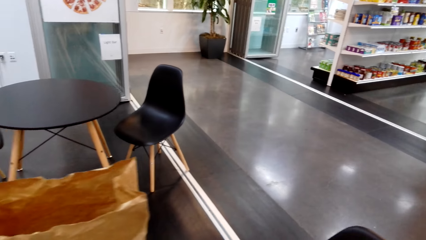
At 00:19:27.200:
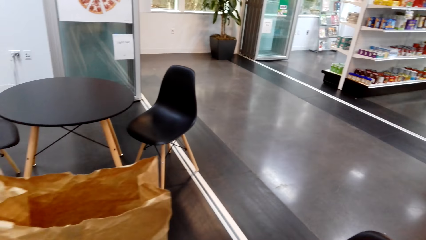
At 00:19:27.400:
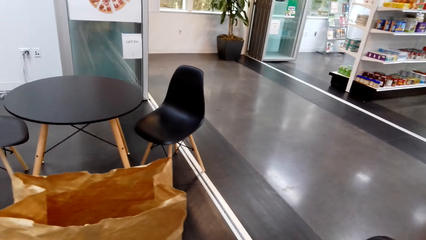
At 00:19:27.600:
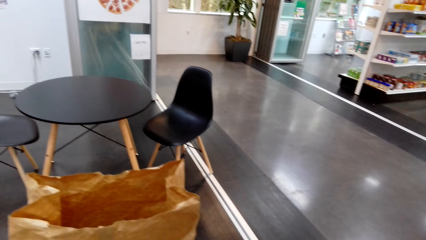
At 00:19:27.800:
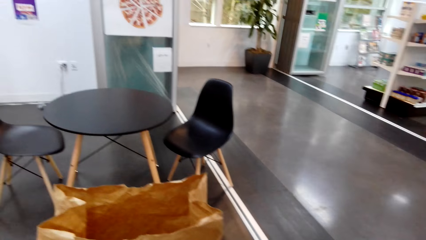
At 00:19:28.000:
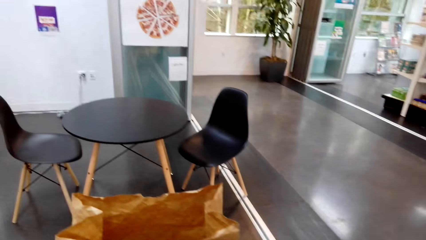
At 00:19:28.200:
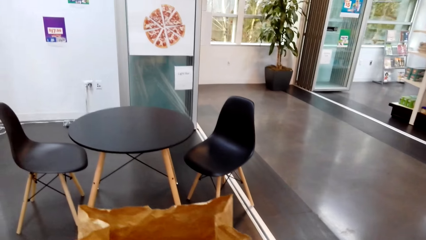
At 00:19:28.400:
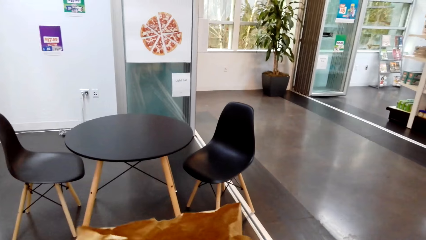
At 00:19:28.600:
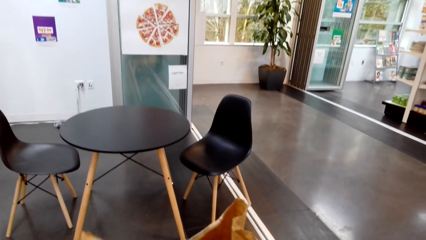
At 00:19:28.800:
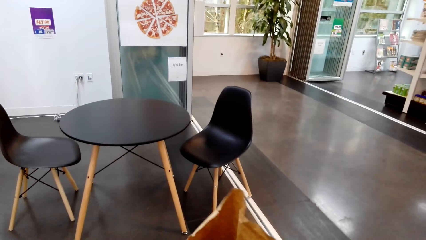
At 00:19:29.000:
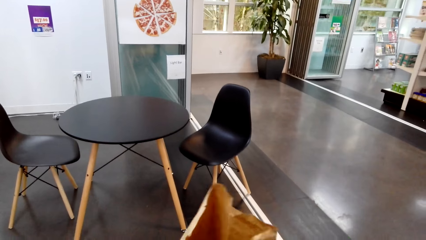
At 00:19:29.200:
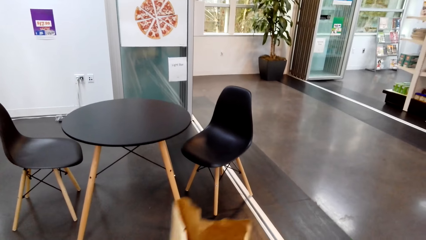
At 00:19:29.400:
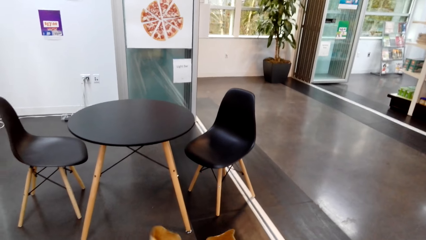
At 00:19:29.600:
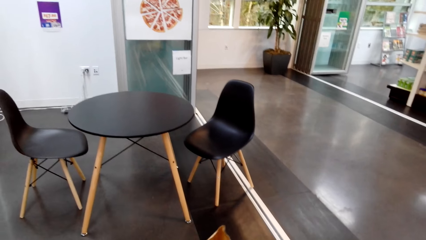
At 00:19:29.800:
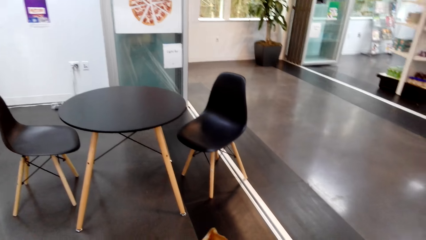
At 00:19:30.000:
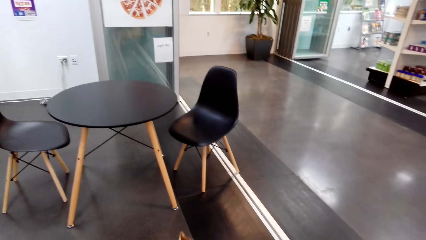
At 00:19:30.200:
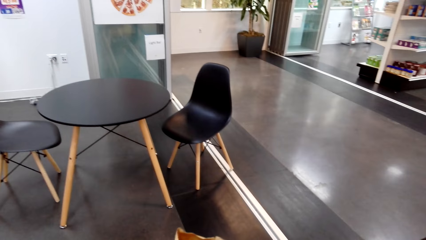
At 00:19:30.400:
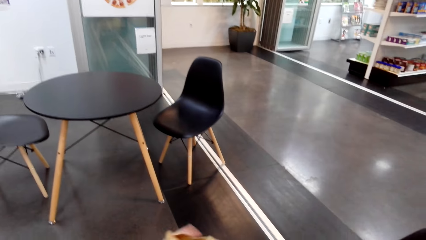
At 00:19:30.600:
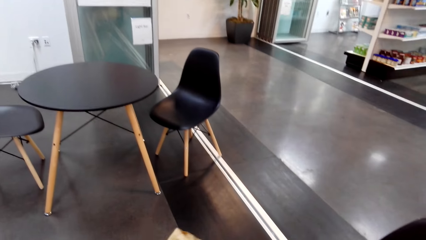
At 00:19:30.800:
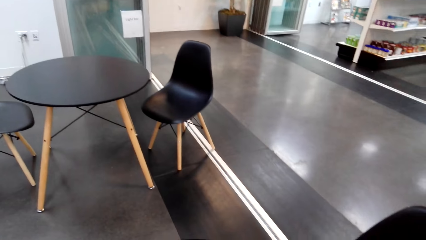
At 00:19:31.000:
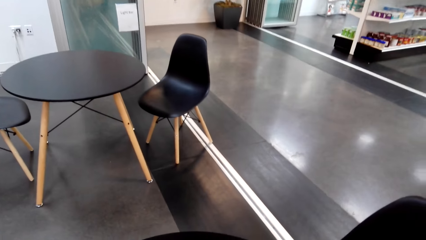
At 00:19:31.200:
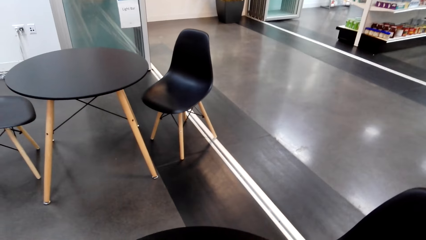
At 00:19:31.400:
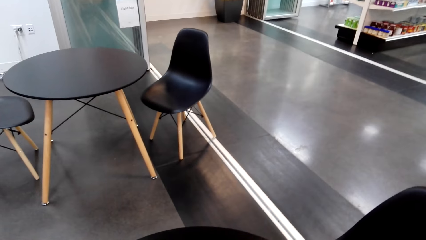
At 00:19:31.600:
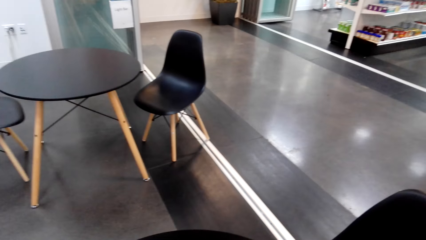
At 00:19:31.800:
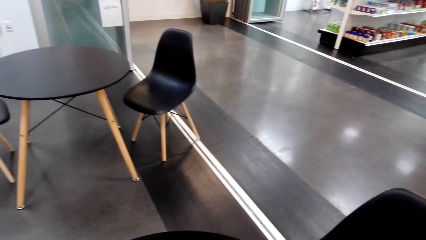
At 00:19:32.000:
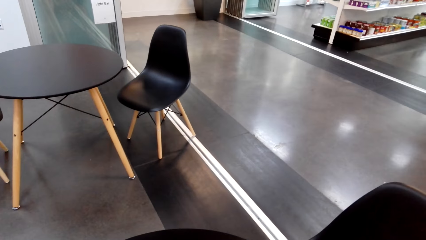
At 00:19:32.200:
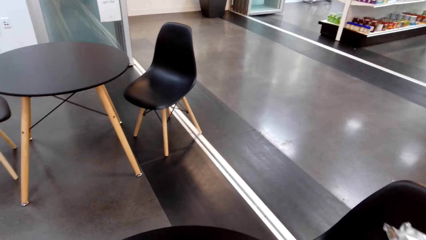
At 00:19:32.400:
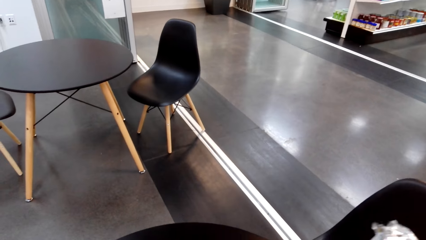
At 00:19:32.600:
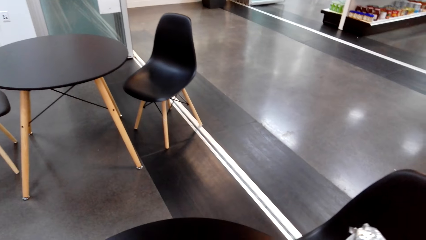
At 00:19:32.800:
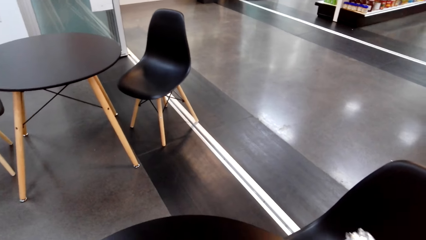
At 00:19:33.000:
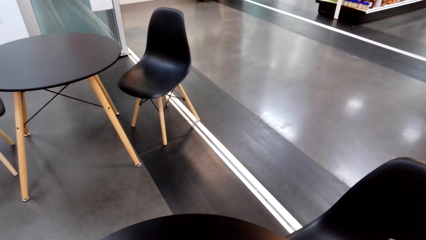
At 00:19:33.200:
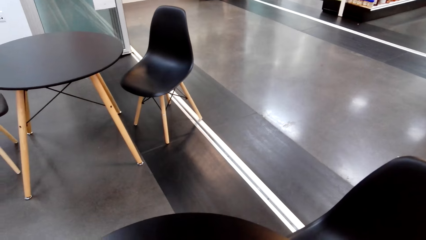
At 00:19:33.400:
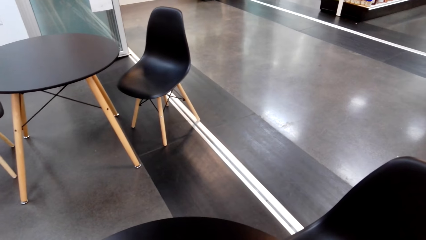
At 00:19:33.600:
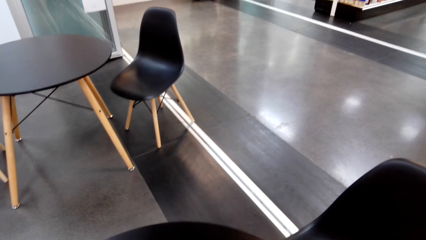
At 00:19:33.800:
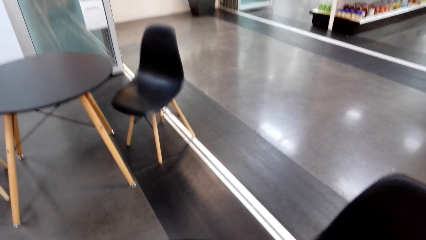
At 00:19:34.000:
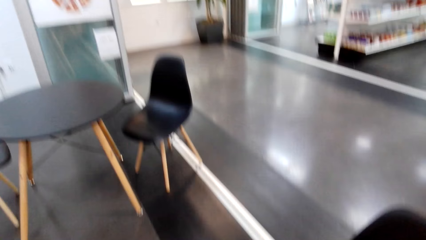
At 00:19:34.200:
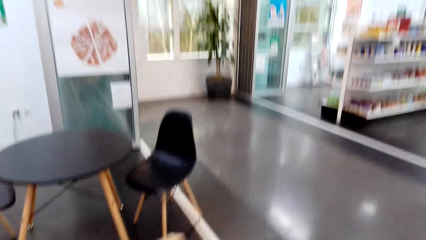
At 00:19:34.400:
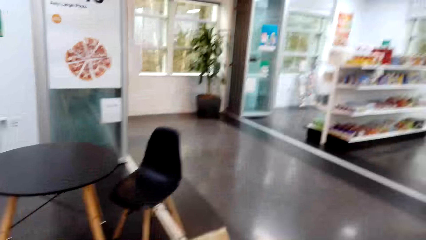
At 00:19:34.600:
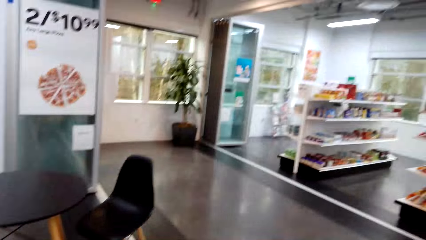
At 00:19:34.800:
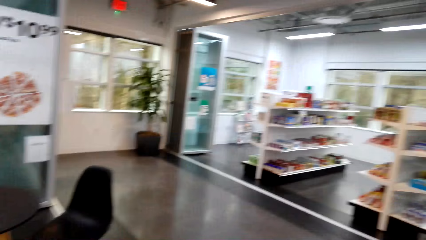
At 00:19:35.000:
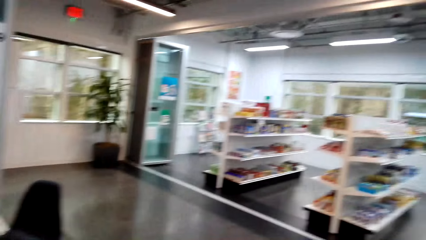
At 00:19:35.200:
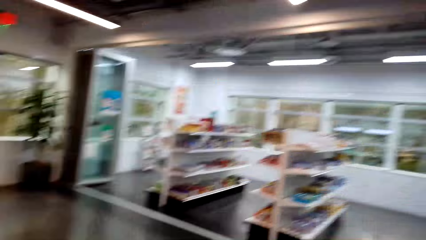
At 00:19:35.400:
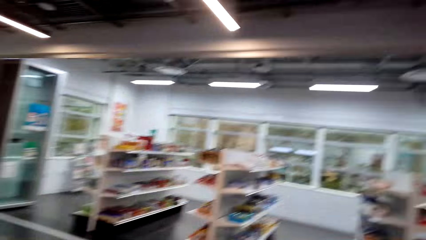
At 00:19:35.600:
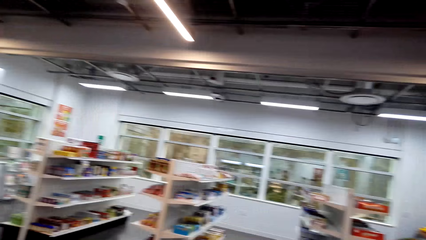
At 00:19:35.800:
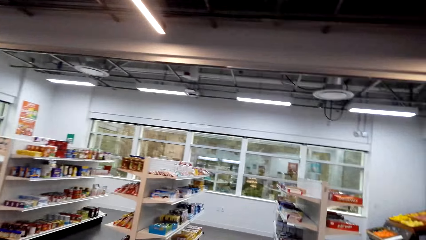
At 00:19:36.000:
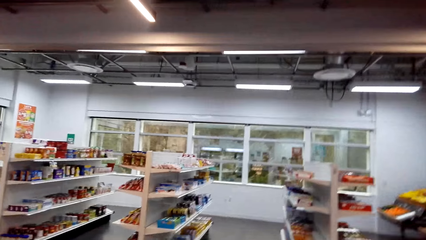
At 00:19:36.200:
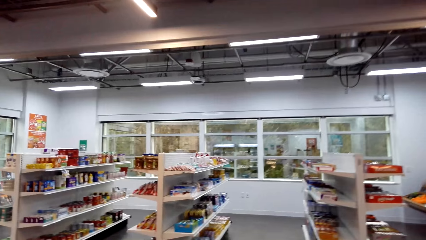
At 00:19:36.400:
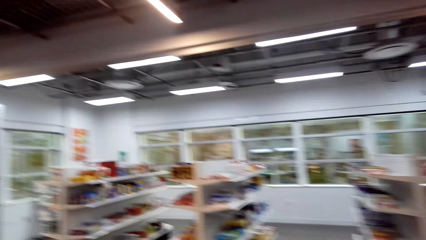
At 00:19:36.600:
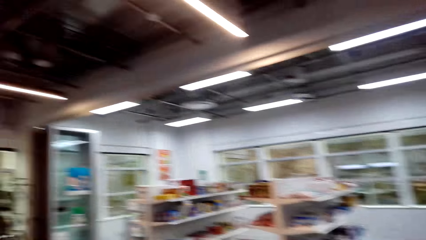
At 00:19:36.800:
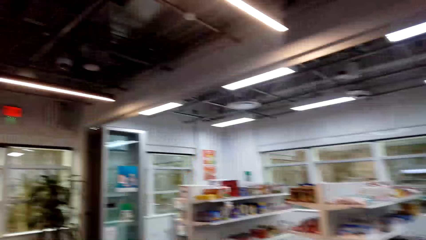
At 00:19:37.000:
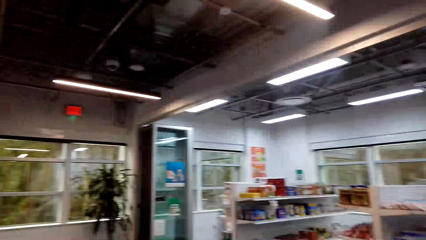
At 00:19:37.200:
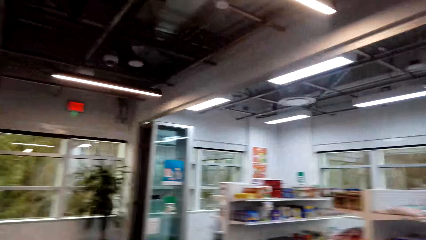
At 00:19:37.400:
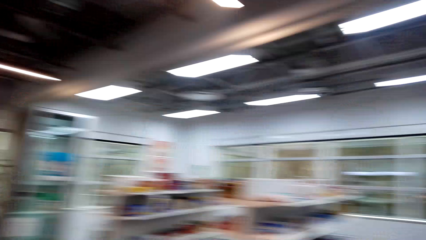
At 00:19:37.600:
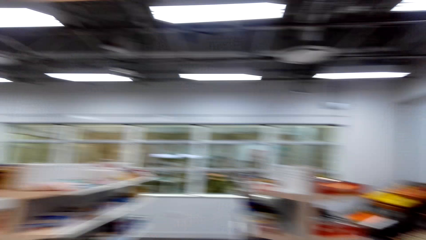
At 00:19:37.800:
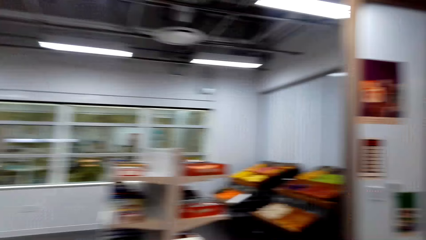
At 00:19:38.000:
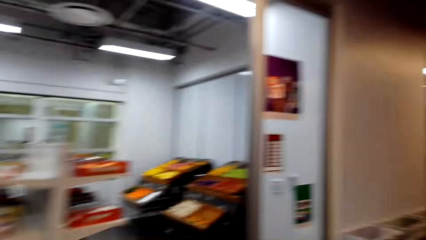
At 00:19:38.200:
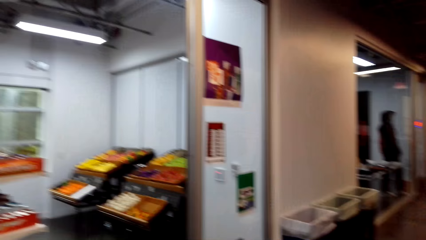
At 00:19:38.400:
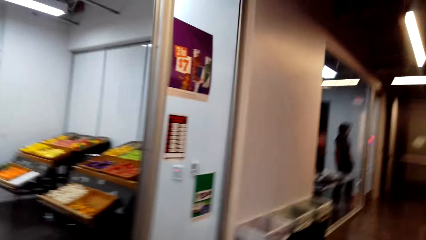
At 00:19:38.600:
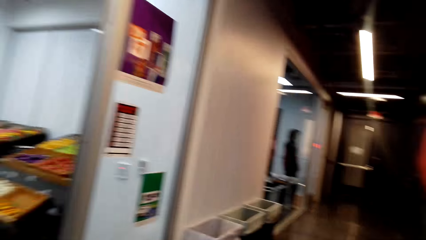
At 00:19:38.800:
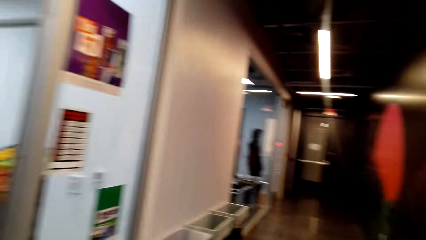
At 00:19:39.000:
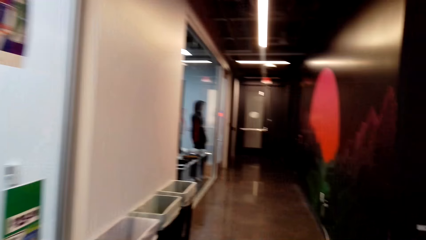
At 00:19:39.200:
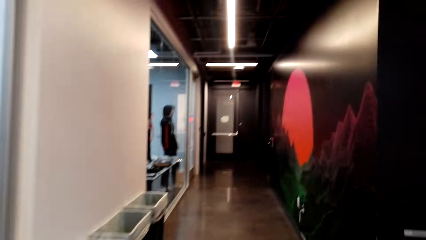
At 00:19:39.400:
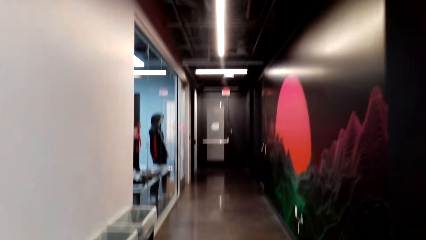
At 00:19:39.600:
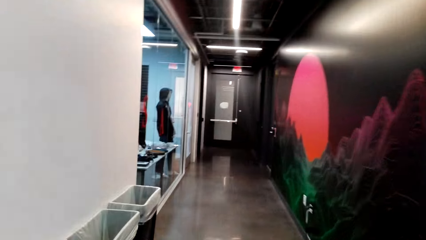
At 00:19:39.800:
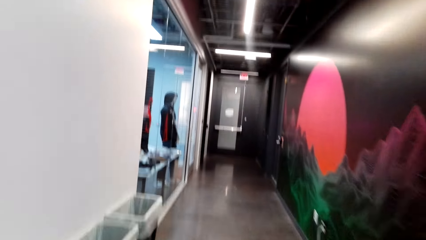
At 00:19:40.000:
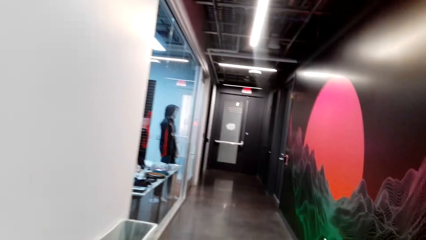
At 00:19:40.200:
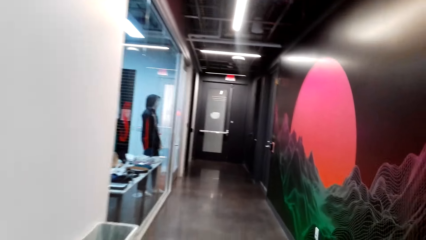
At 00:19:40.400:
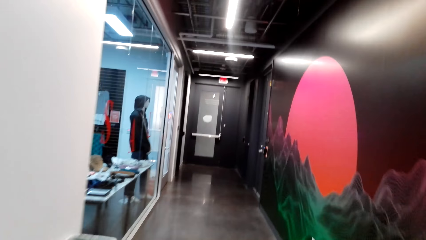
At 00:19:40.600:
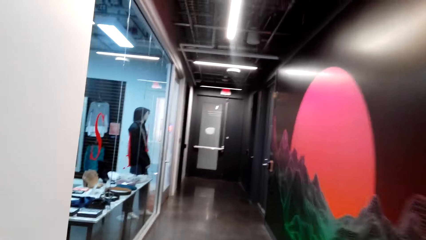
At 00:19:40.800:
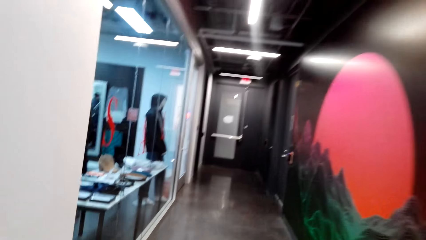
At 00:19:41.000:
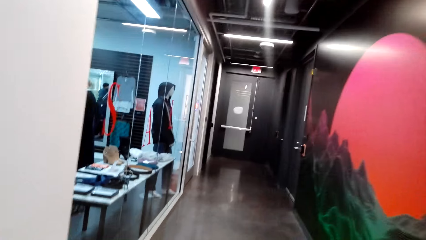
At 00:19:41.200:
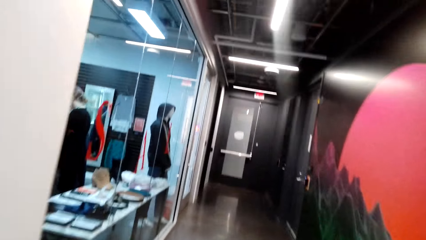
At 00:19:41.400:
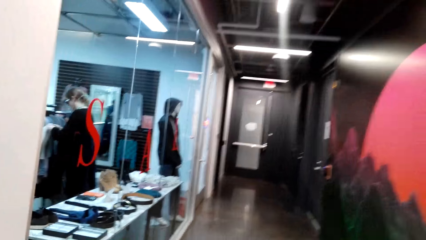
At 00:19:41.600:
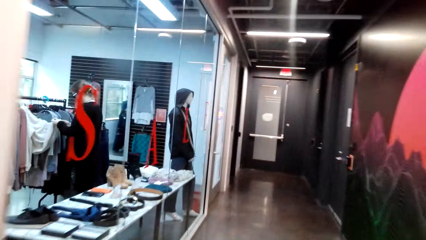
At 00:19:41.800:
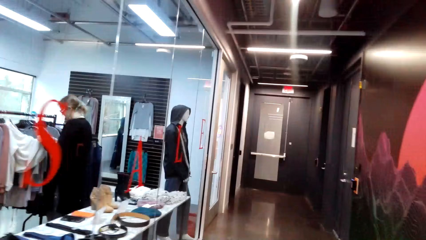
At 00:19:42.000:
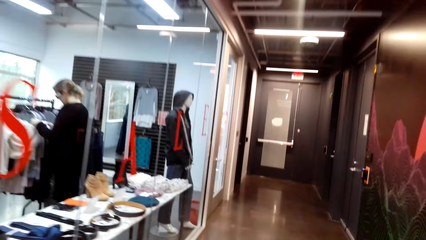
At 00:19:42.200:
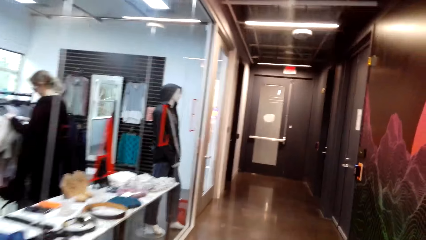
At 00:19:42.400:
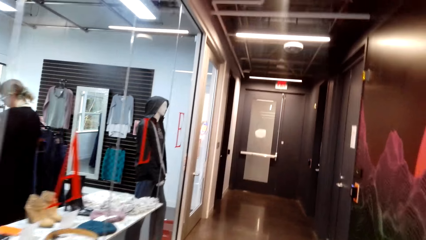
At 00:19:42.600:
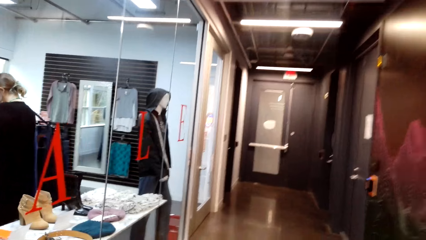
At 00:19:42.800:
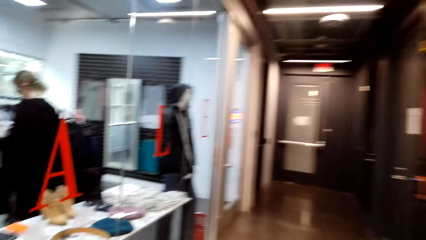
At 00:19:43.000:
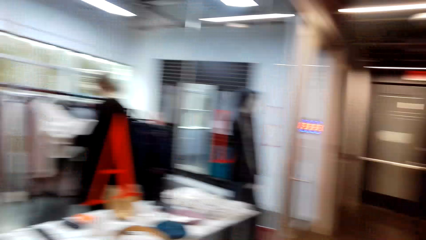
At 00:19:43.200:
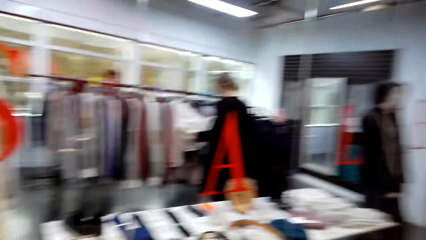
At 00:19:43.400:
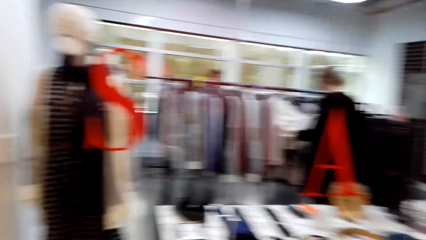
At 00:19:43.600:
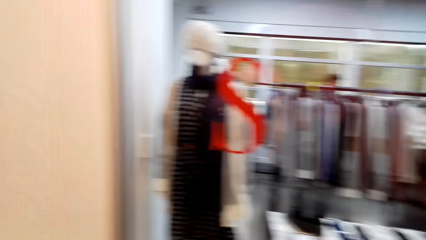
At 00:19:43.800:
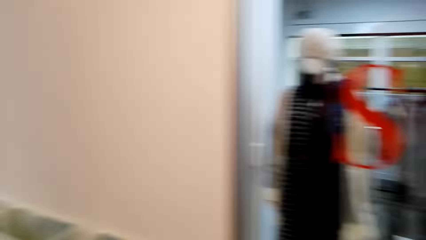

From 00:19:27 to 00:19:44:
The camera wearer picks up the shopping bag on the table. They wrap the food. They look at the floor. They walk along the hallway.
